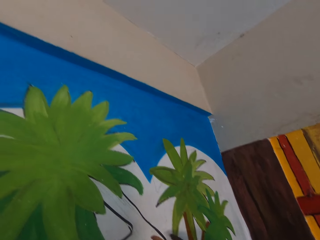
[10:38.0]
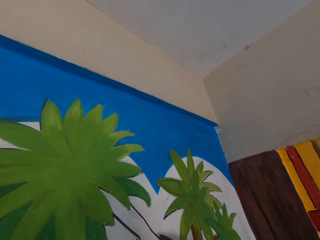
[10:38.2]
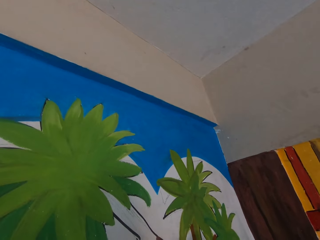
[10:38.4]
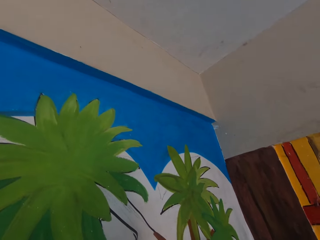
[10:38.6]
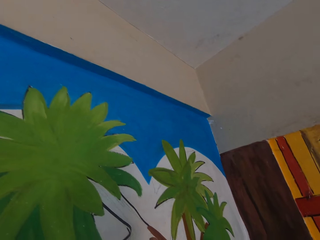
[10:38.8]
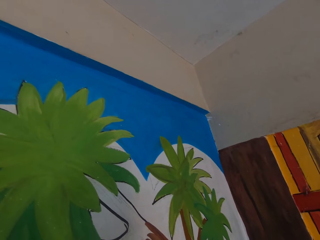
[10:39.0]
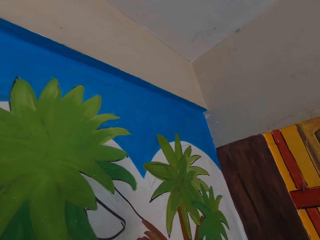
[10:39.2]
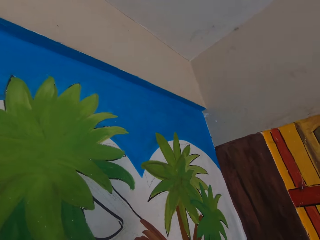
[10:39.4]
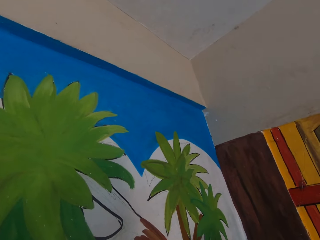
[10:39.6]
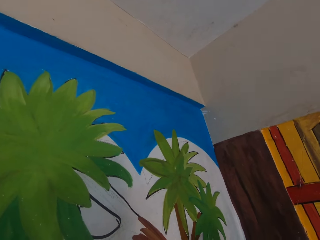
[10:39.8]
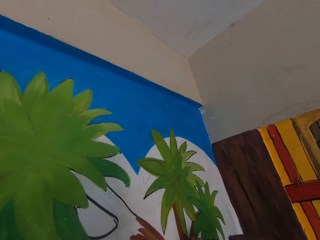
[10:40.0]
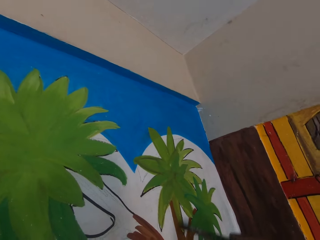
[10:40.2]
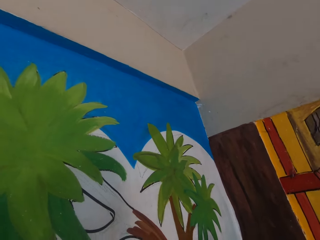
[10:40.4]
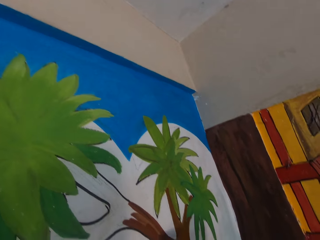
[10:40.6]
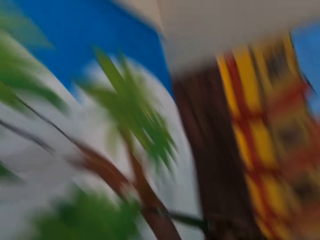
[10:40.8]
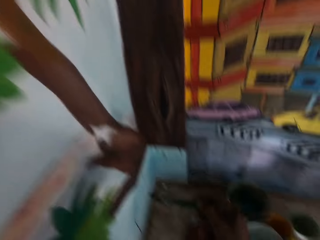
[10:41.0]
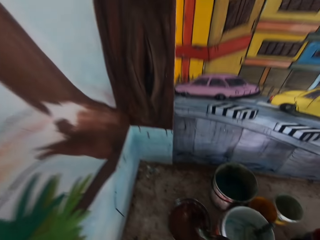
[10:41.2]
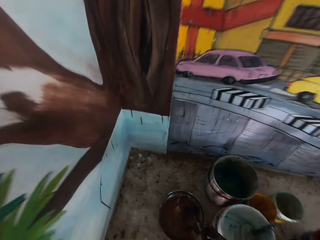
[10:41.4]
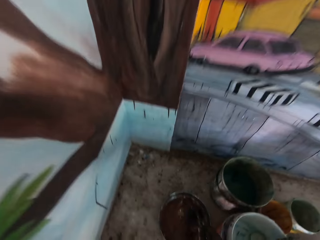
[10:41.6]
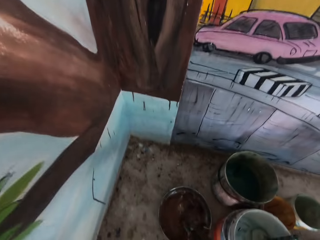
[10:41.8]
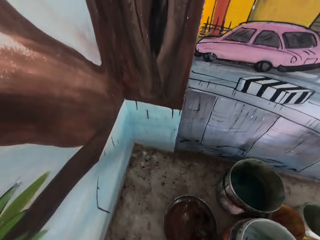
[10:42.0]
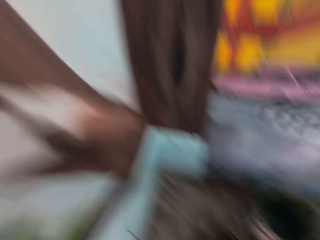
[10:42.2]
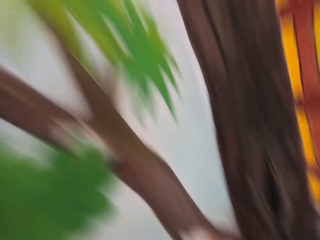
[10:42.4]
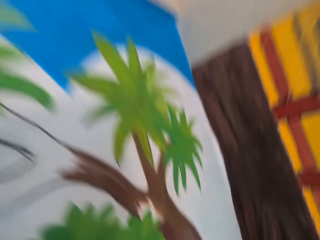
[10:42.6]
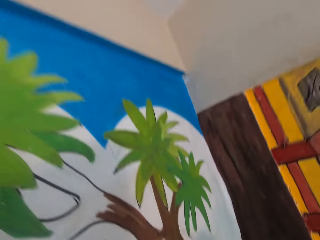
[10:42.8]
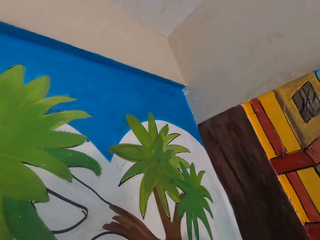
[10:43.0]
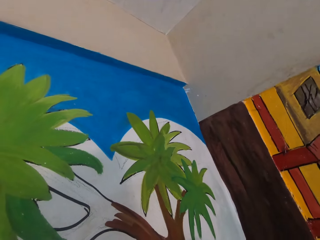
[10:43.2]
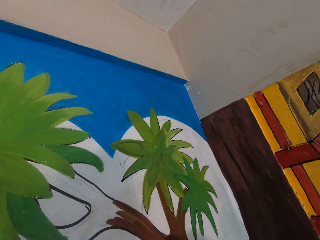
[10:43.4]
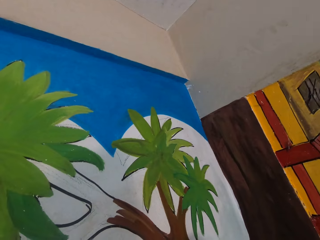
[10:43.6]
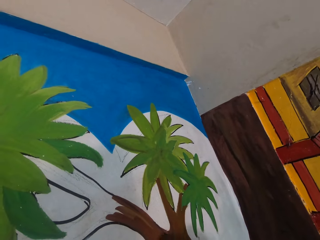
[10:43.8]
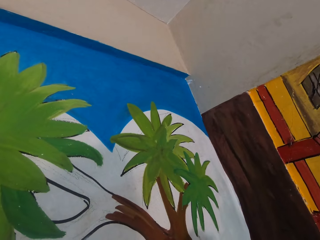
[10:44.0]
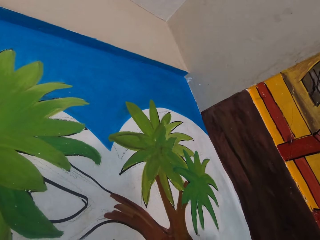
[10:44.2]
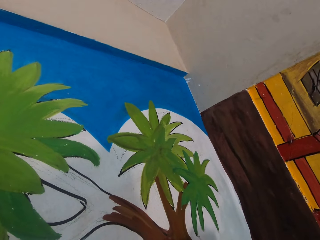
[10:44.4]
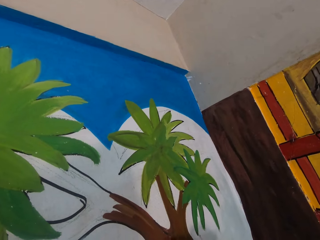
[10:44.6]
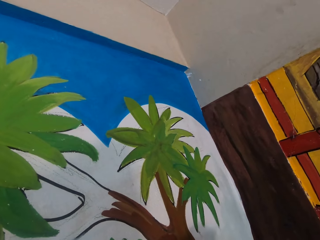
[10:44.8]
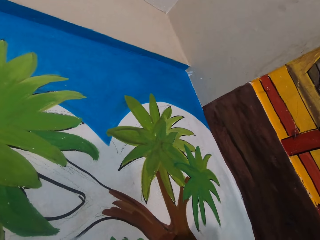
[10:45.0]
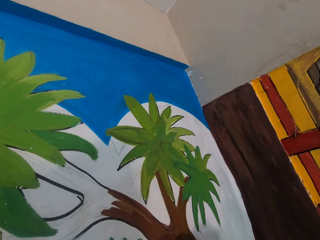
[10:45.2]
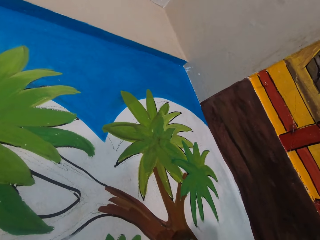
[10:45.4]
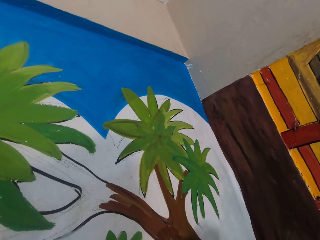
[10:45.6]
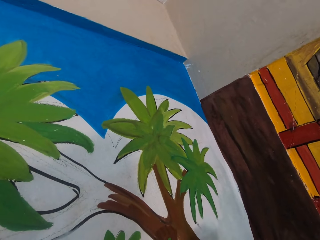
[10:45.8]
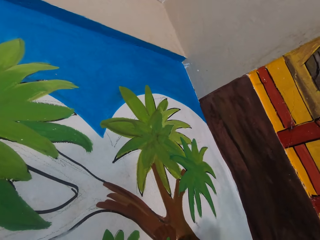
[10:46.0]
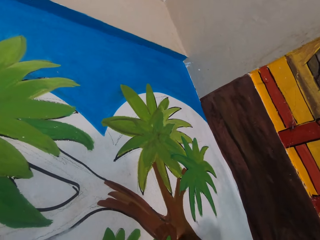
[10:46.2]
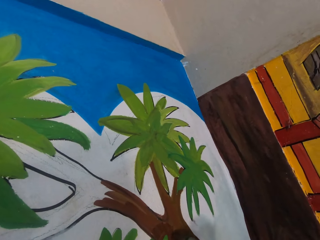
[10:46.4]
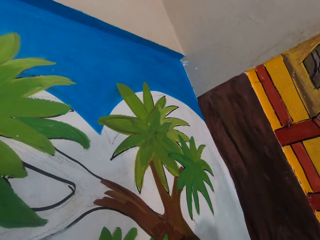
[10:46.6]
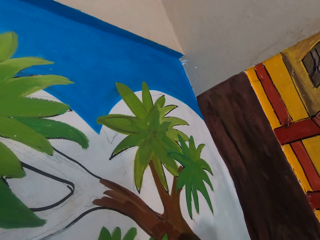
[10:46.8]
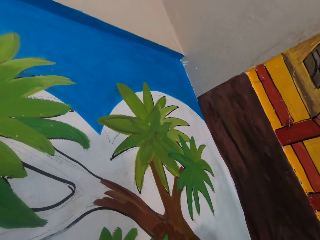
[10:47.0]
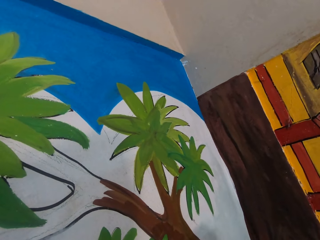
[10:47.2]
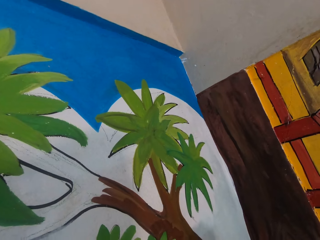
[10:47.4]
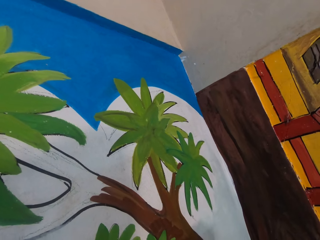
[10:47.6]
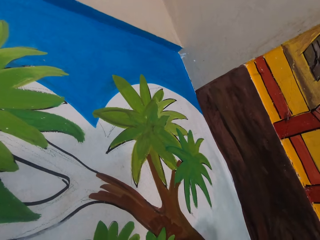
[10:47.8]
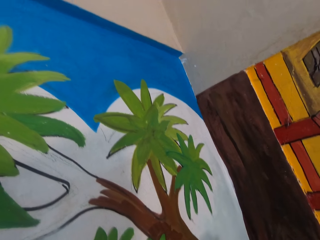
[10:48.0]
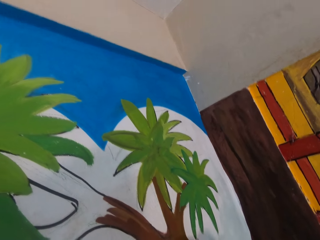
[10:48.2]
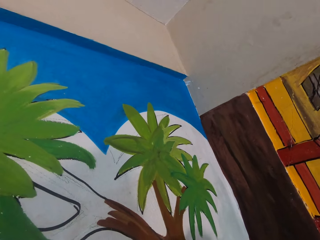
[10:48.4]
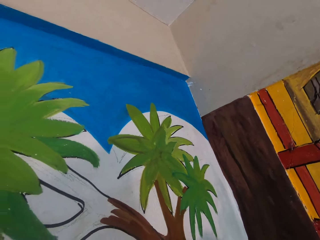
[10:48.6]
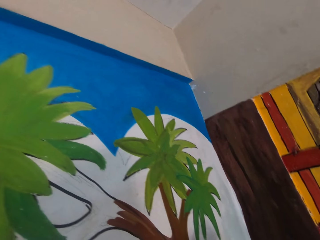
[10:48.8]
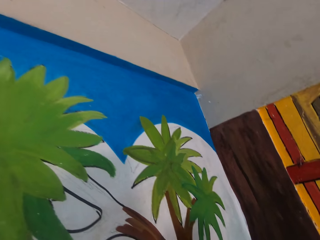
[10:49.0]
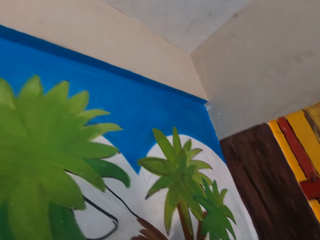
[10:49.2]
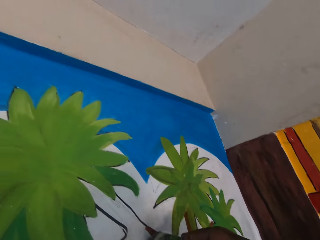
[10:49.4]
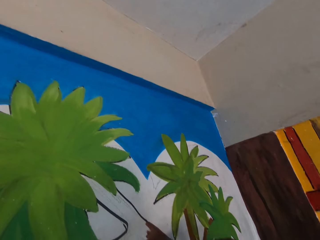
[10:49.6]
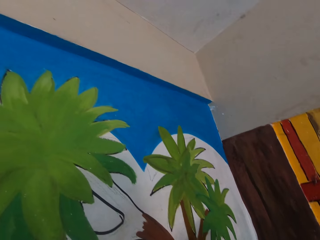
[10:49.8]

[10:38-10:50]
The camera wearer dips the paint brush in the paint bucket on the table. They paint the wall with the paint brush. They look on the drawing art.

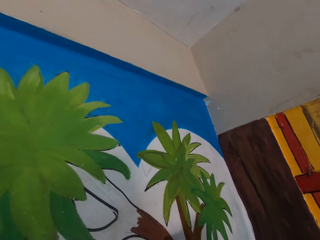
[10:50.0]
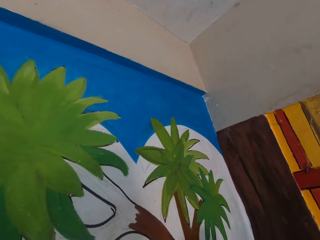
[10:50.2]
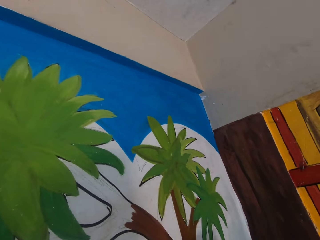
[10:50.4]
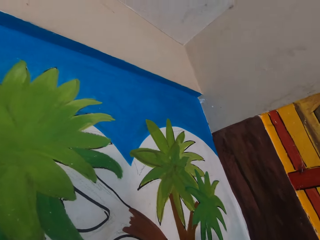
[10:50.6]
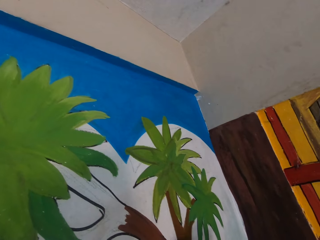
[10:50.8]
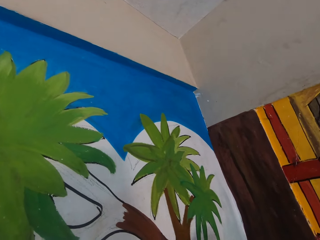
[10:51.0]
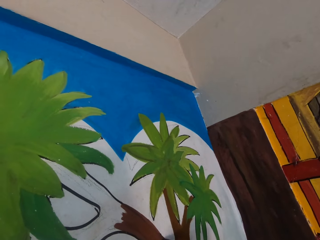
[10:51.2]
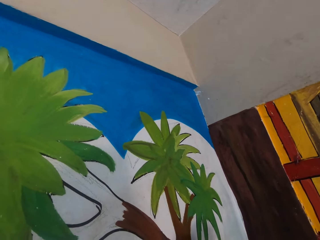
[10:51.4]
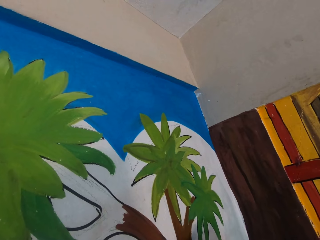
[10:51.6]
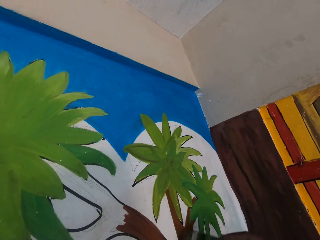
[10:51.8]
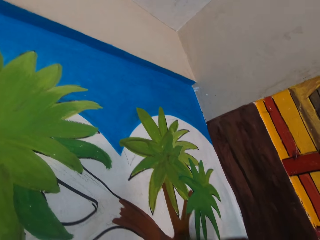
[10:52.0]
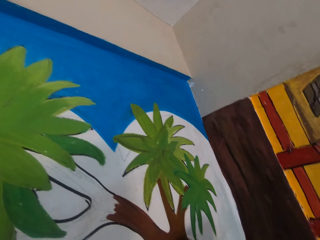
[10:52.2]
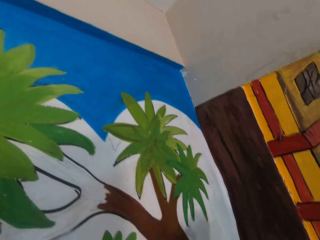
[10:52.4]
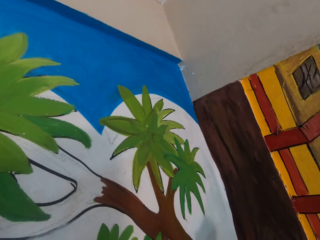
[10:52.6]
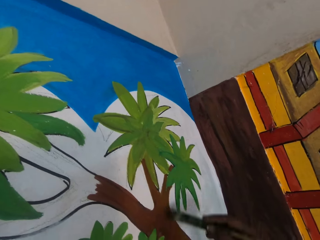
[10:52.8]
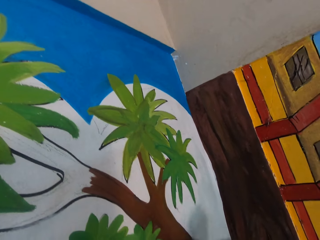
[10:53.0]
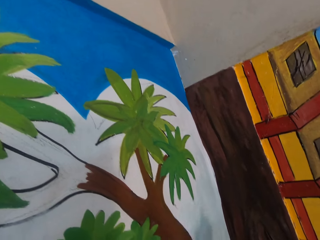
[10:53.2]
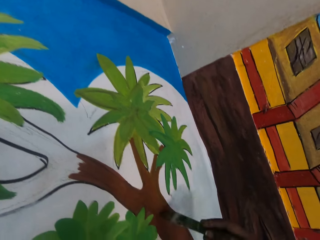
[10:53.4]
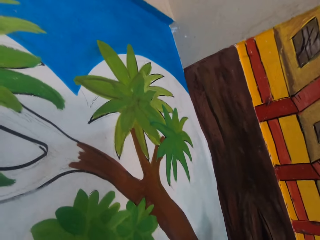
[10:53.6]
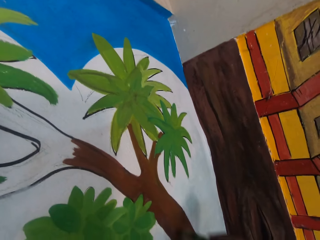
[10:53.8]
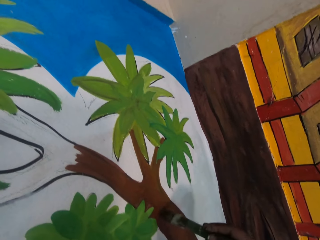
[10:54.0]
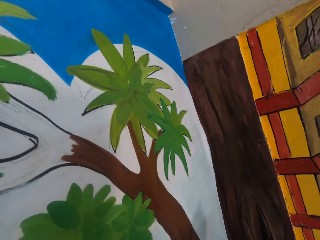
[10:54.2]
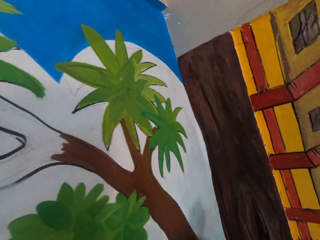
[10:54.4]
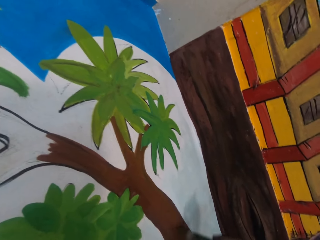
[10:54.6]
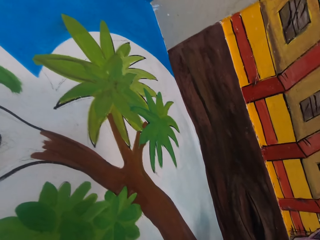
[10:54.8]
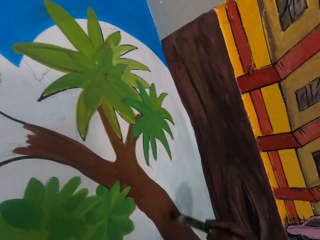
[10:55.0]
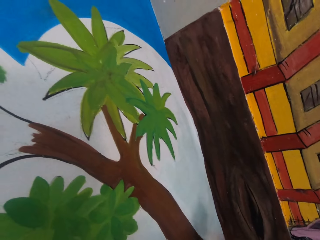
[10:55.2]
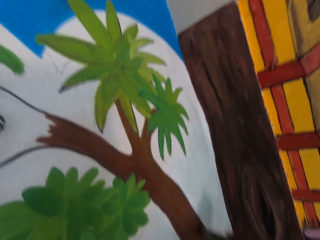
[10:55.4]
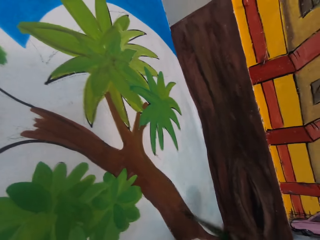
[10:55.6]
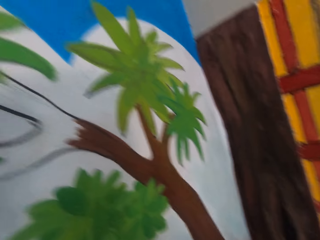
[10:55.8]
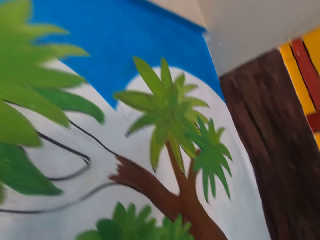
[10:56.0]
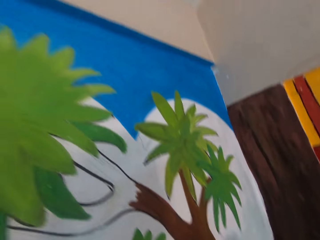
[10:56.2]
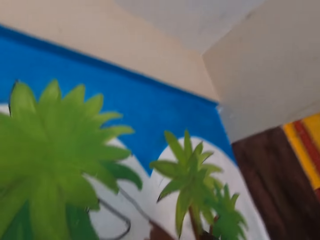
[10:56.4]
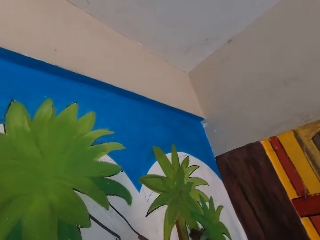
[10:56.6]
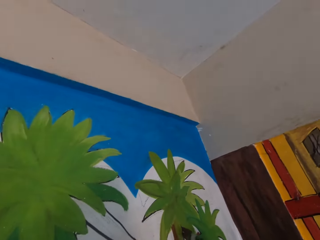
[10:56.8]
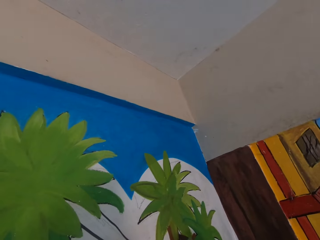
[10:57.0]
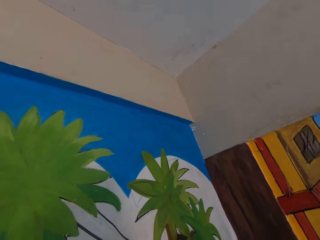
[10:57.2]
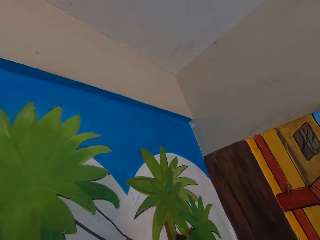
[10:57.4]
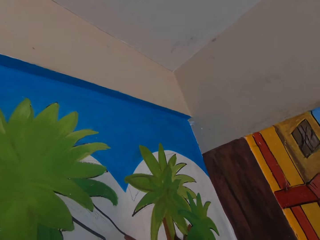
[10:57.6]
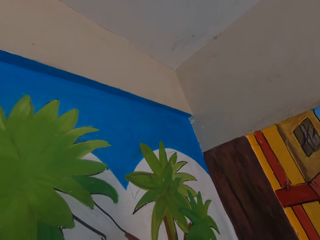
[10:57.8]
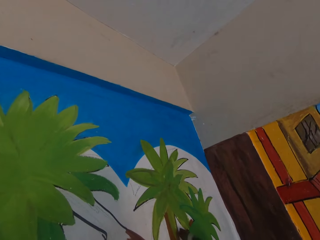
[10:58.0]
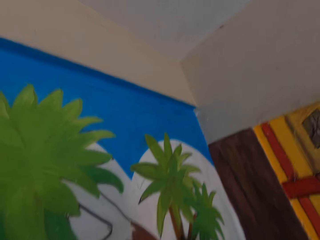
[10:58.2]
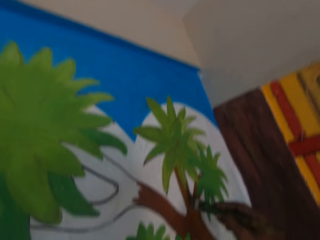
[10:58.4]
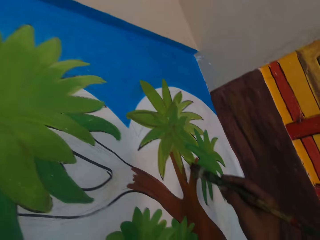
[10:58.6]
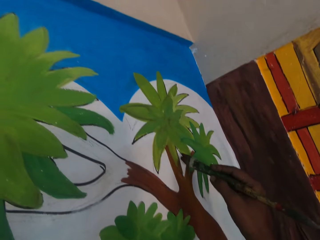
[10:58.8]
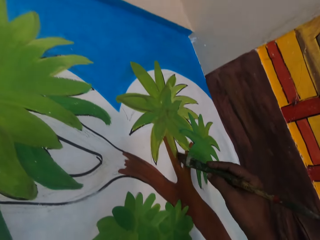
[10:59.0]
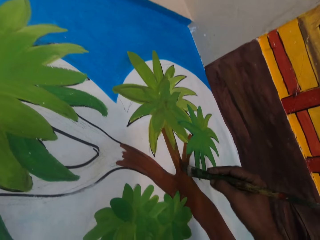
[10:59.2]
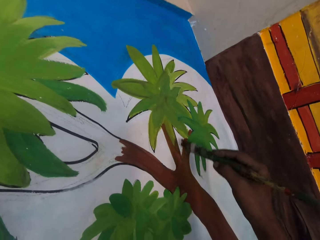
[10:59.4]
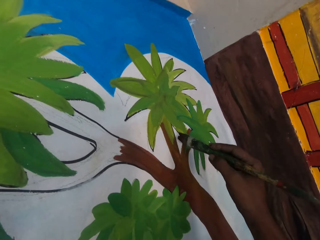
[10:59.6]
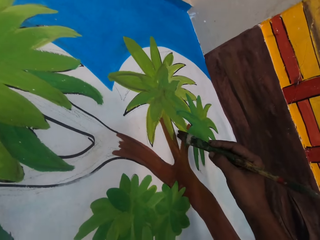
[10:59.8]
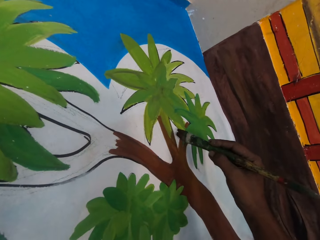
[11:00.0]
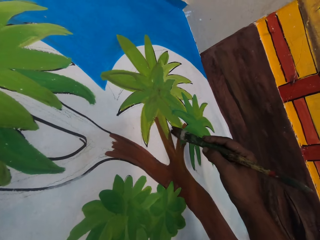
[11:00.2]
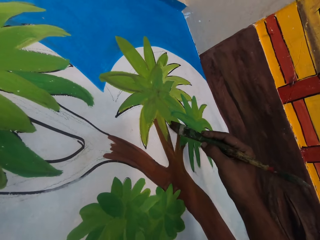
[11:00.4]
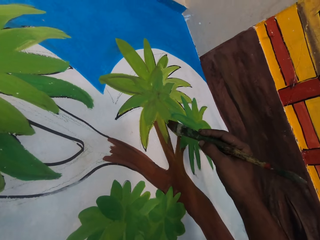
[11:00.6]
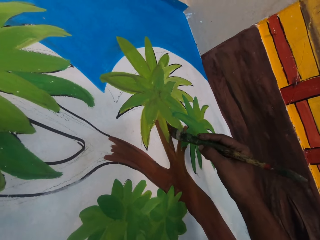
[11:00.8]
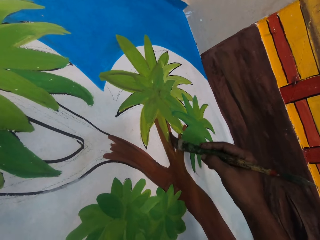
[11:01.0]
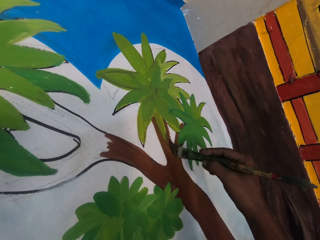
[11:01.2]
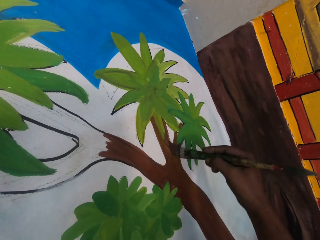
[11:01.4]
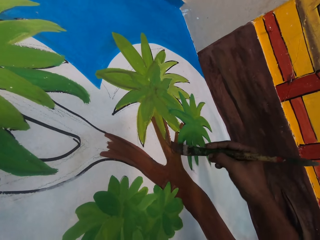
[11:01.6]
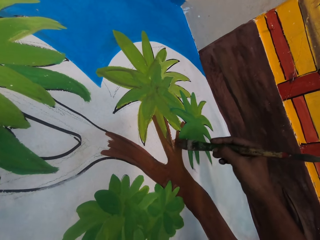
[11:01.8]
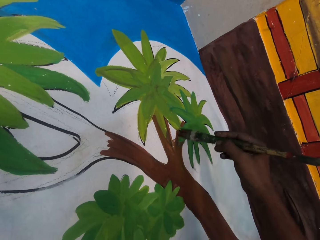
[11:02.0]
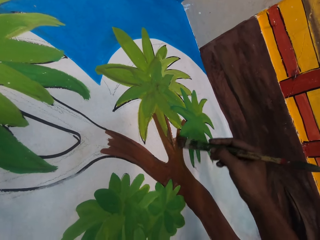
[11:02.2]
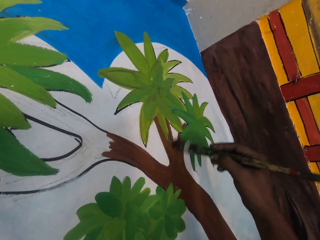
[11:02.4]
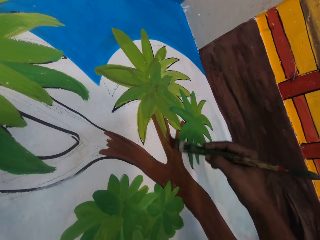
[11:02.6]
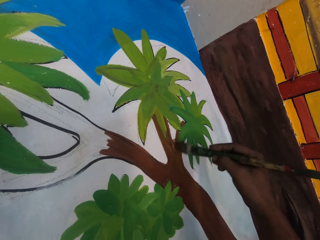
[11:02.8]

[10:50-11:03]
The camera wearer holds a paint brush. They paint on the drawing art.
